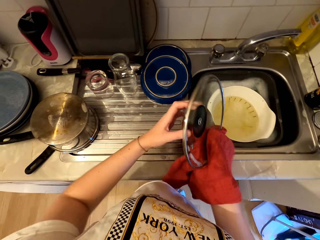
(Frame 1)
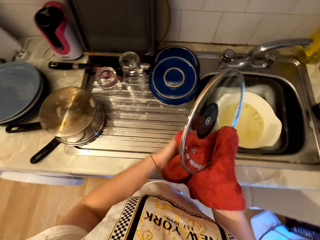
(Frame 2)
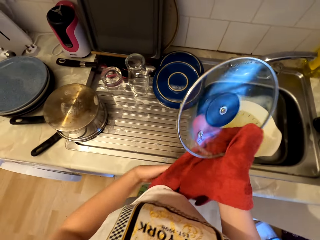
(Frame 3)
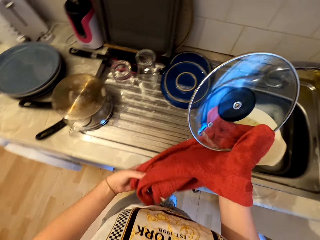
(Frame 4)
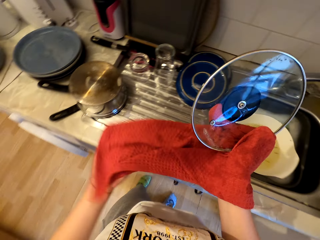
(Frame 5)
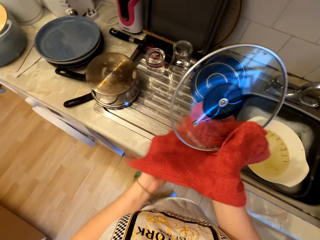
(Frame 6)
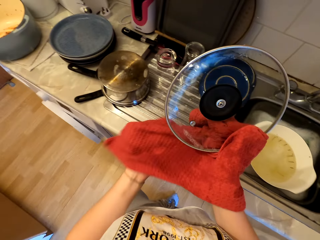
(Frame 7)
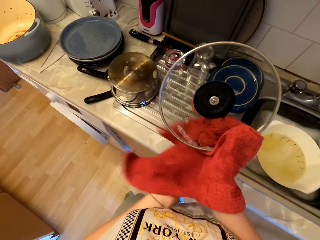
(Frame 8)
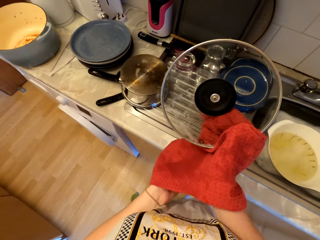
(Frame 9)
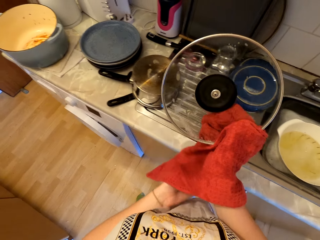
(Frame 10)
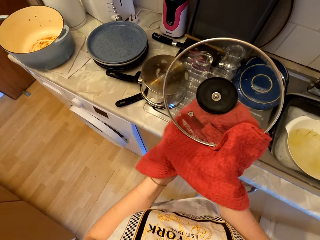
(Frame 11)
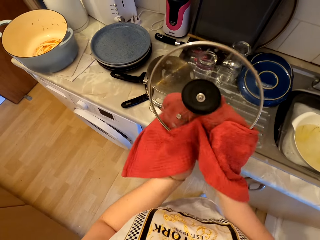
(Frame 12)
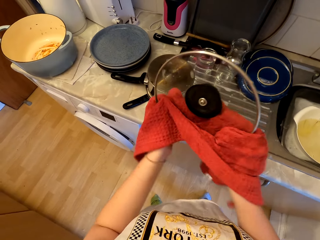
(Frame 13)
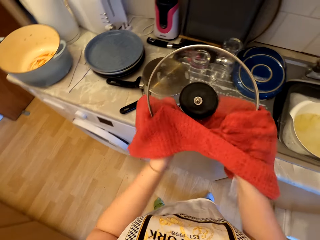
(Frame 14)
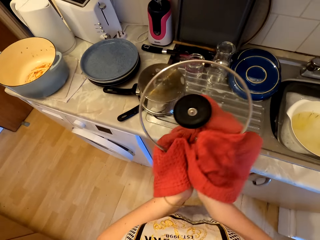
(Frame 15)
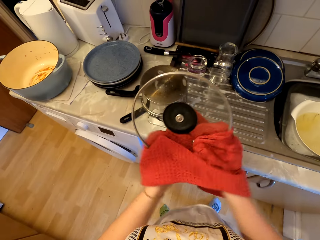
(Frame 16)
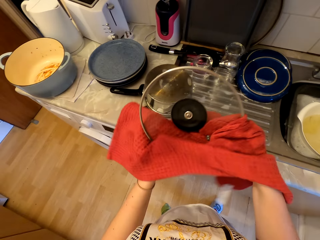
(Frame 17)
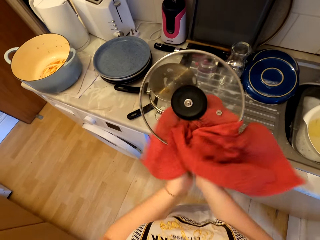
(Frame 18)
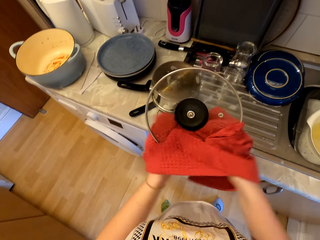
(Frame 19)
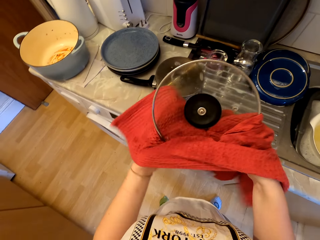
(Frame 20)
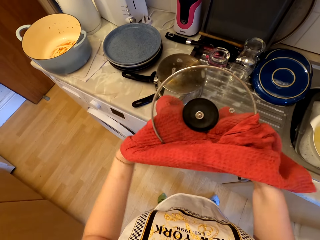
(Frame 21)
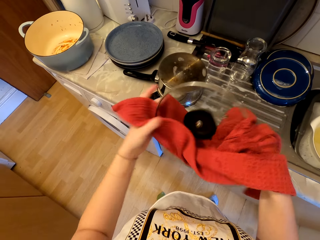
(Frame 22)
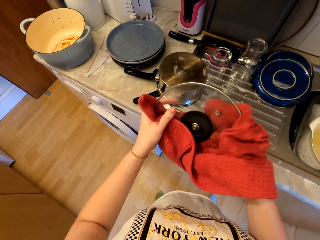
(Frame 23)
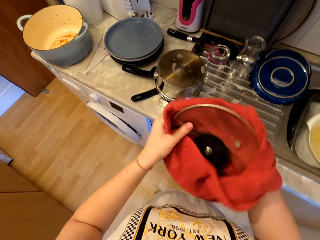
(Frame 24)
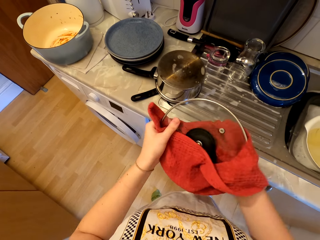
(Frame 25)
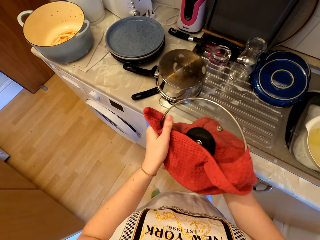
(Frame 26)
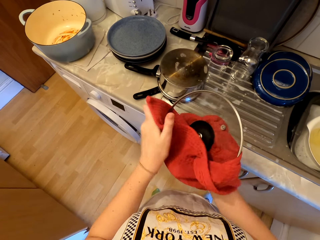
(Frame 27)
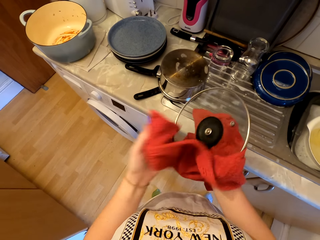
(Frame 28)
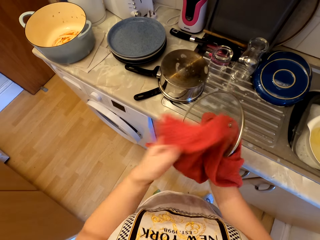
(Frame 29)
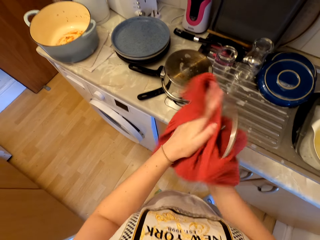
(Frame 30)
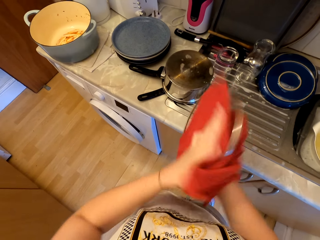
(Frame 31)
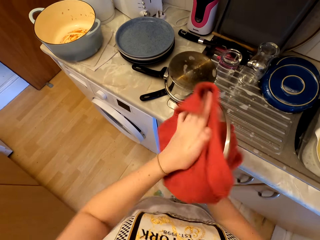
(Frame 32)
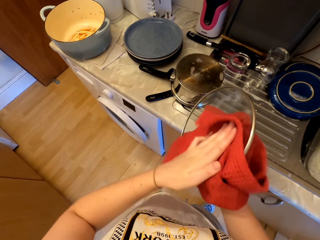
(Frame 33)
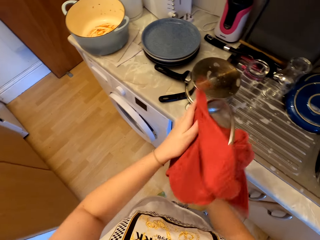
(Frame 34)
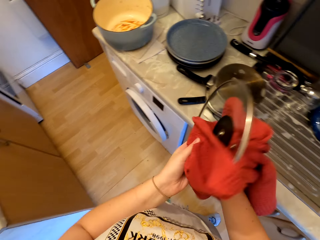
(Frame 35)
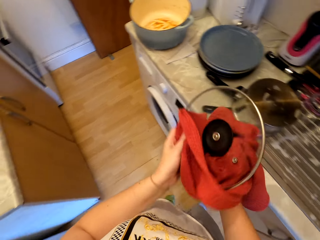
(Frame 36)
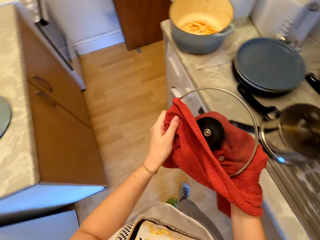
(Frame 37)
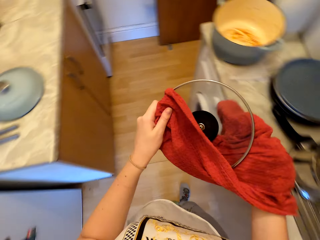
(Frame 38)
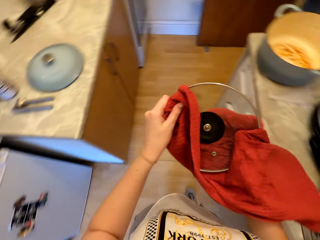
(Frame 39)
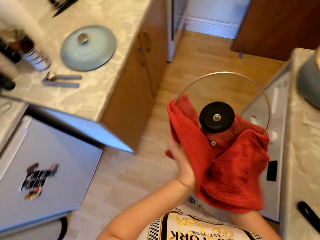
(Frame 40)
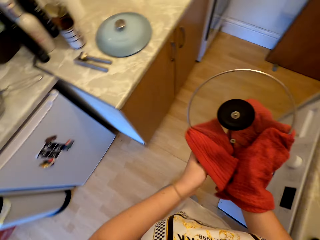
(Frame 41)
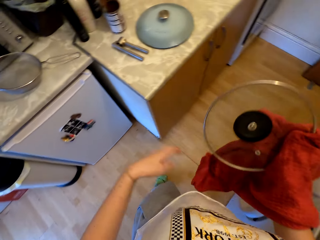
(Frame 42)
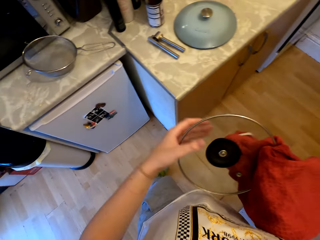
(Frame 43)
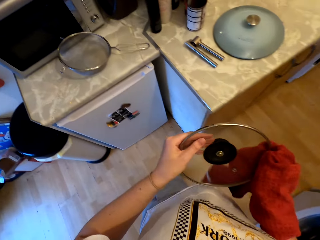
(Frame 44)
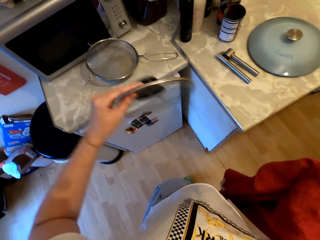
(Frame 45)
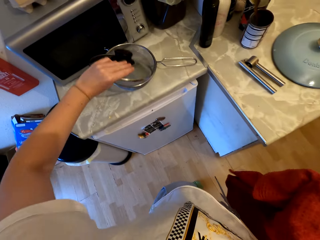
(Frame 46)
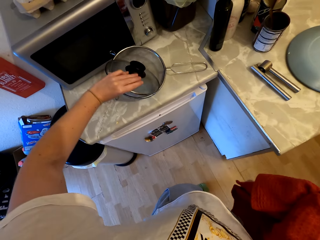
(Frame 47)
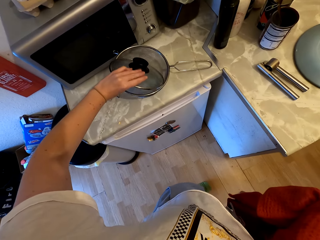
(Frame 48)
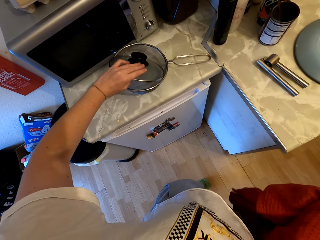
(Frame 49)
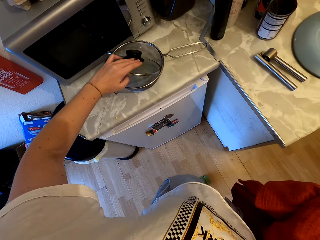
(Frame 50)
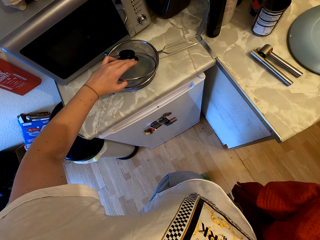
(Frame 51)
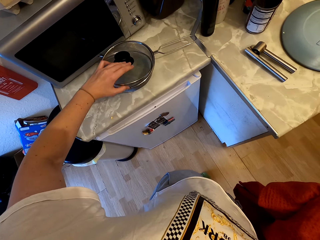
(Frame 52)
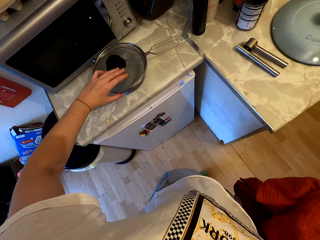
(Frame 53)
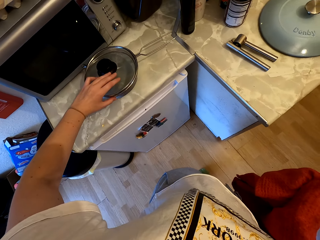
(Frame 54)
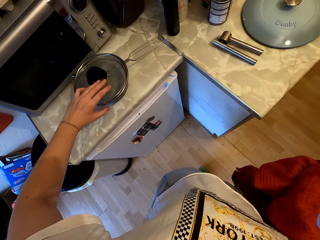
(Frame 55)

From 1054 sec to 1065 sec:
The camera wearer wipes the lid. They place the lid on the countertop.

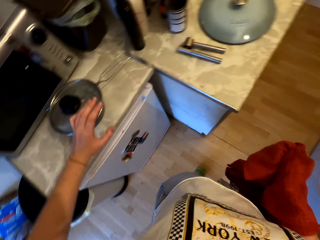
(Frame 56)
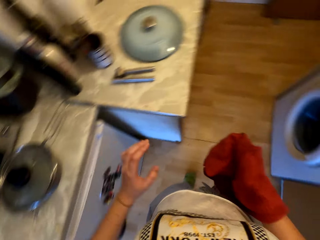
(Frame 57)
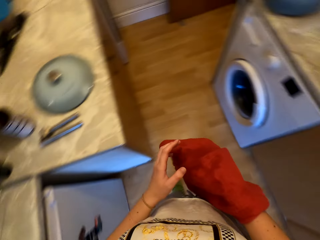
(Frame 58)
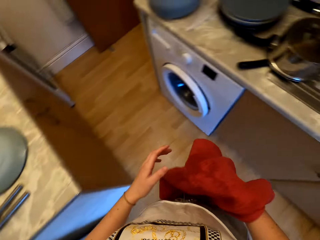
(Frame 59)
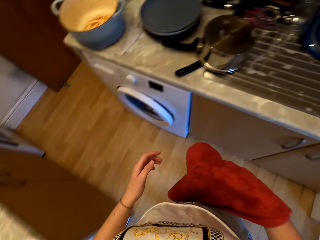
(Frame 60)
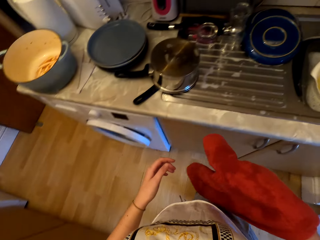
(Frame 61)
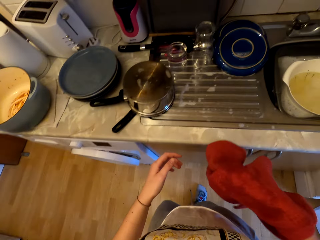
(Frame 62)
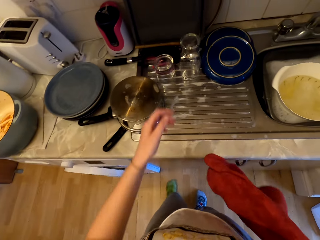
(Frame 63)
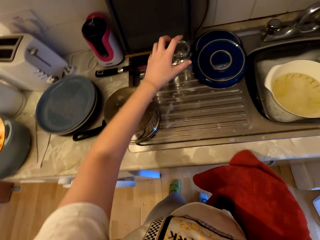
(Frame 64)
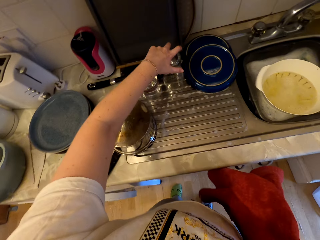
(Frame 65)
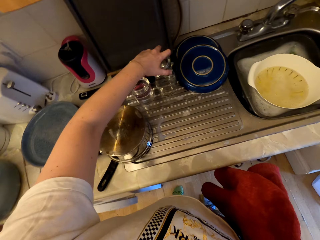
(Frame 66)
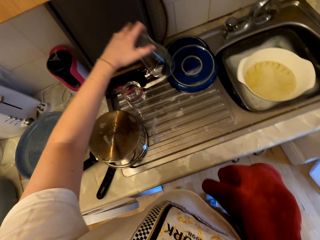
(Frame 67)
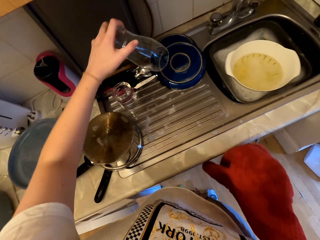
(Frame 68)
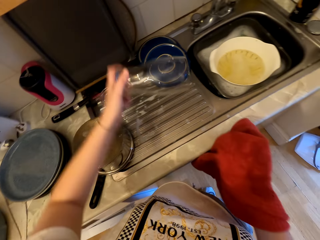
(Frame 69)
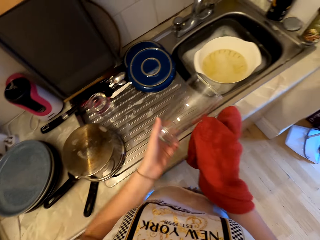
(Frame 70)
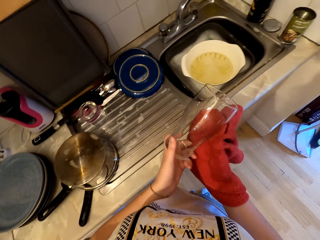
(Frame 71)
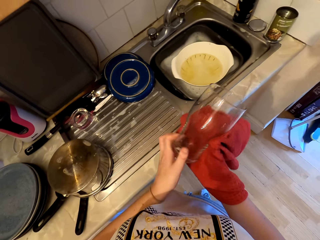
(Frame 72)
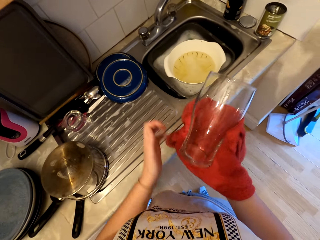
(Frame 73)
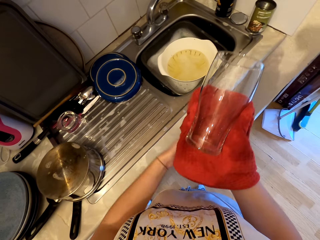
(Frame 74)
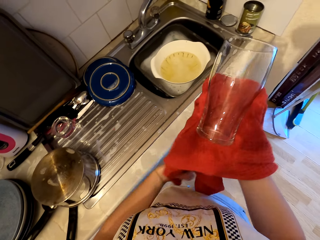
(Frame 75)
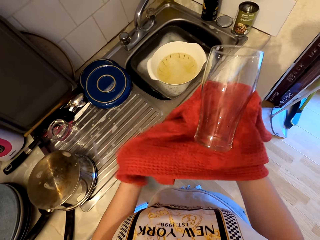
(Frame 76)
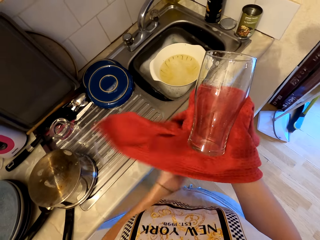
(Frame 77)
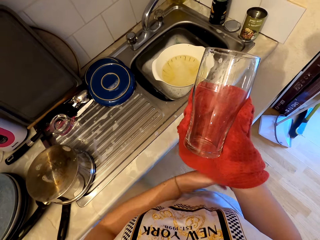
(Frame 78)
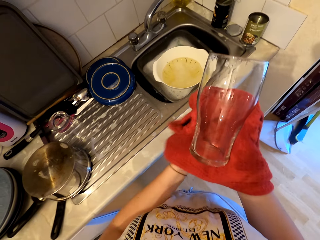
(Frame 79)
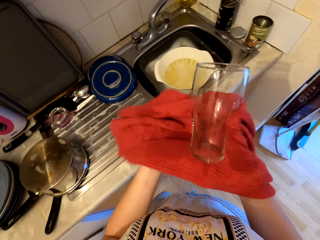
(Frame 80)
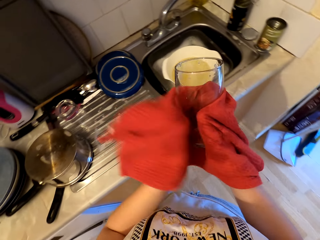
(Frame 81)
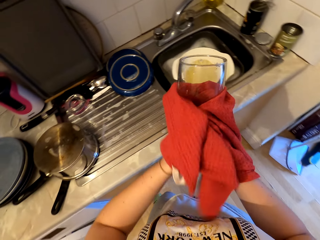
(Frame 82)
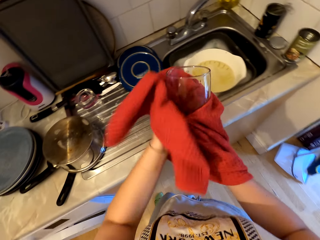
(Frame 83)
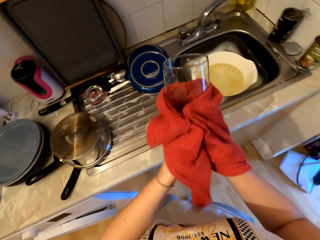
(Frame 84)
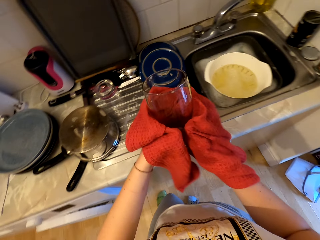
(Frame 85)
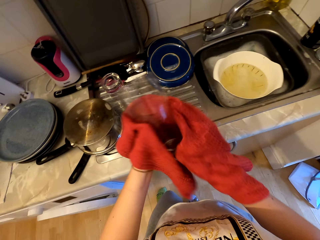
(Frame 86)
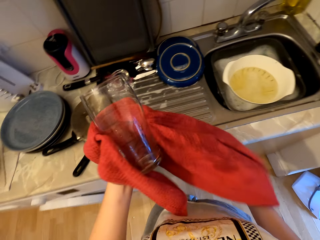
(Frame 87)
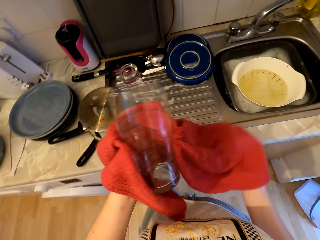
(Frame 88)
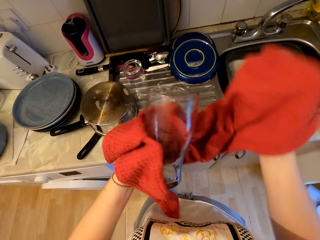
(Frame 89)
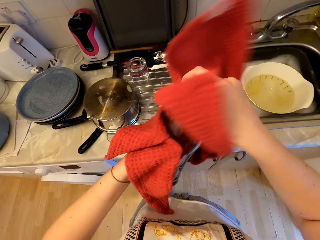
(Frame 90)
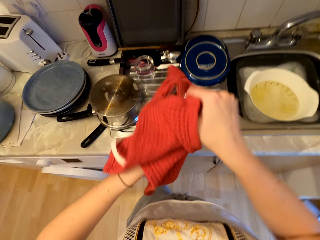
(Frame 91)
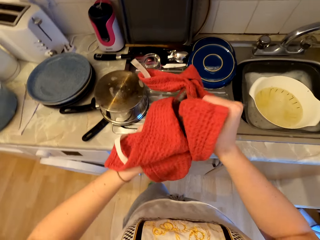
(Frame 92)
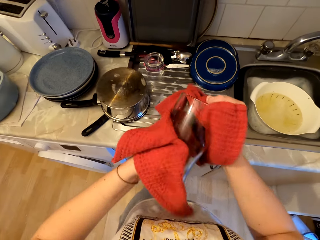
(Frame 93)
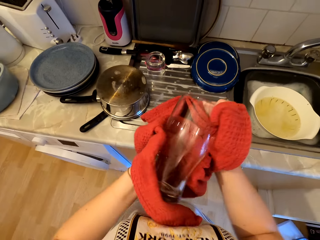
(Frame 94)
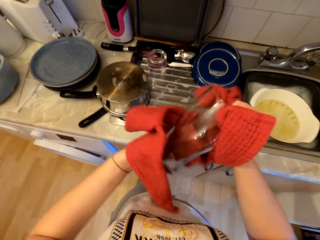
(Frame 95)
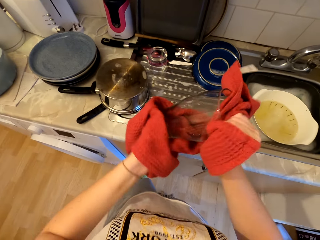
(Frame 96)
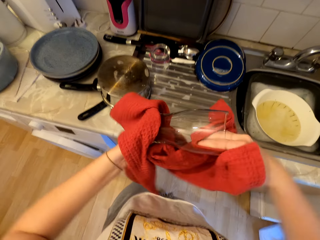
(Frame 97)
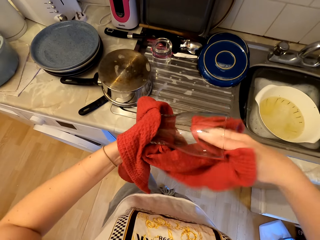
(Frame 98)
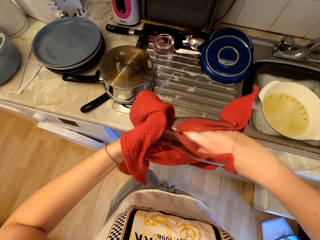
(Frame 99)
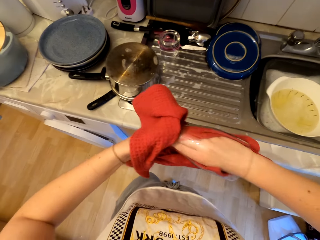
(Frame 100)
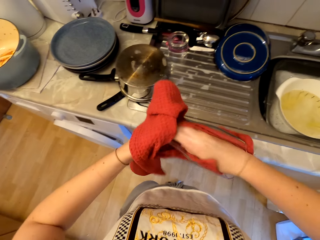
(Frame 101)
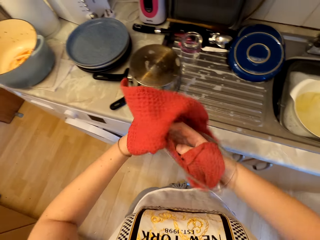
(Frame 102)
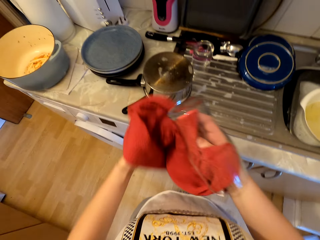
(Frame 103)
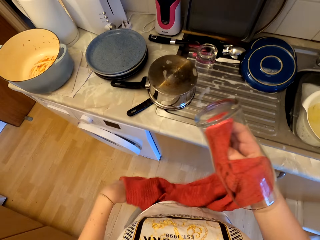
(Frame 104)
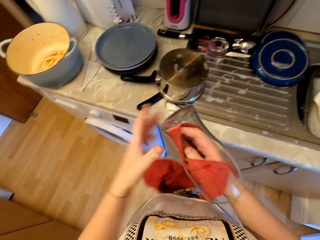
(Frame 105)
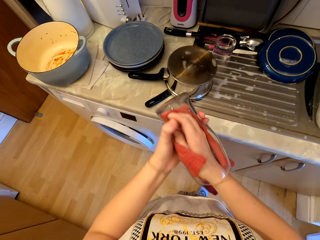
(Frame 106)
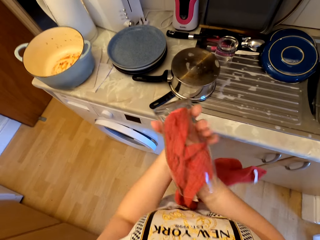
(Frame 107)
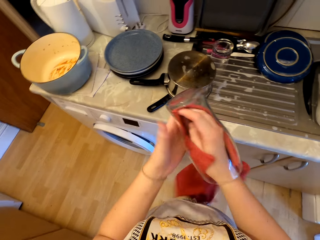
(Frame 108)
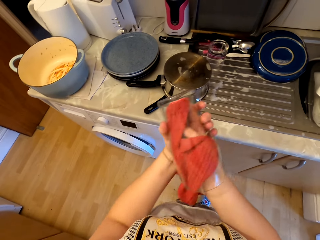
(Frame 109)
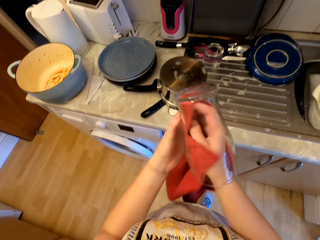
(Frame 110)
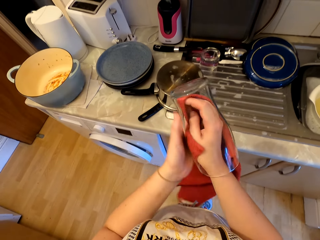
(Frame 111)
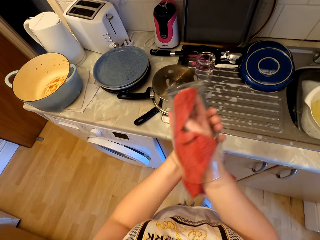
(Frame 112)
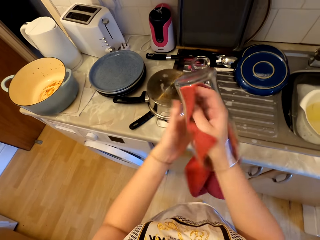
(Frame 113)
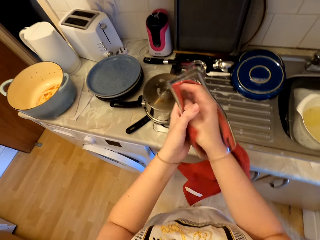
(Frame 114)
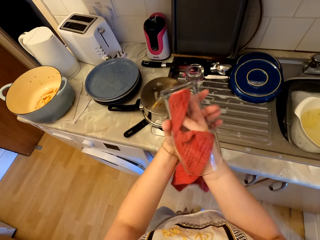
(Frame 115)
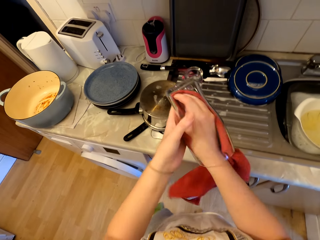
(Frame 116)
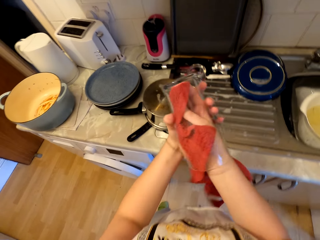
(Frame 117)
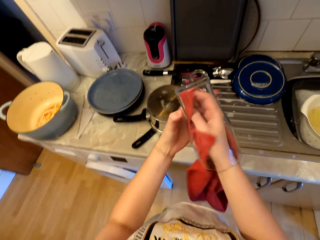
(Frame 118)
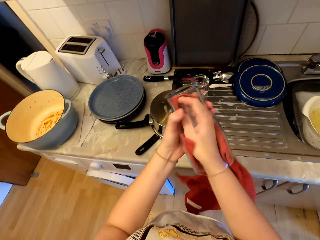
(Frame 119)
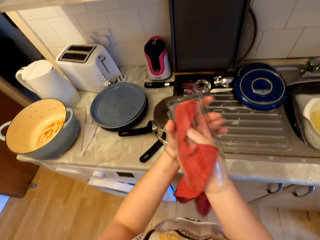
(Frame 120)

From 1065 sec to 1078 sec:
The camera wearer moves around. They pick a glass from the sink. They wipe the glass. They insert a hand in the glass. They roll the hand in the glass with a towel.
